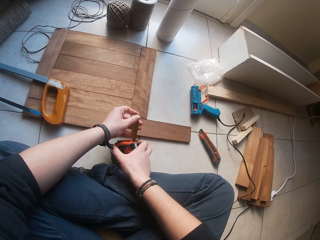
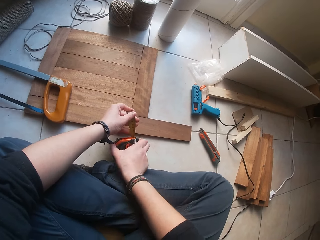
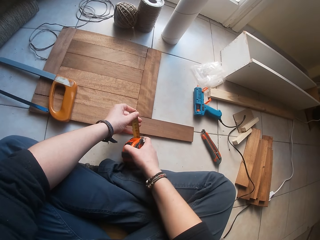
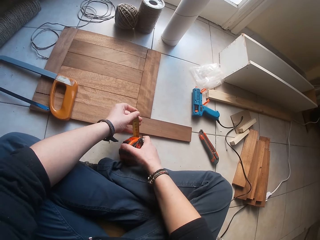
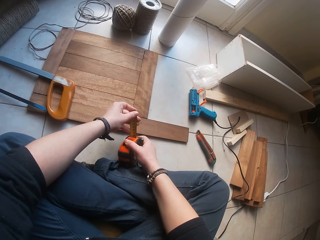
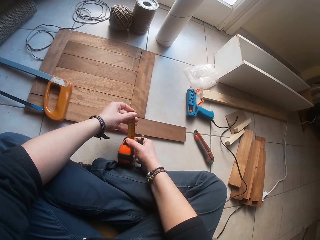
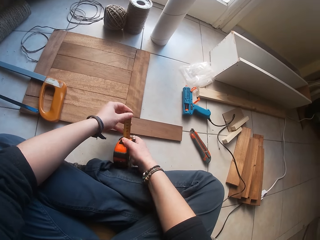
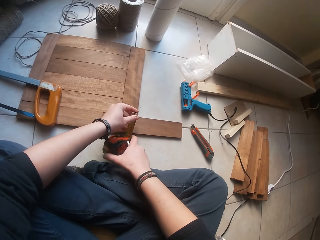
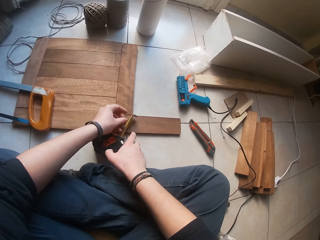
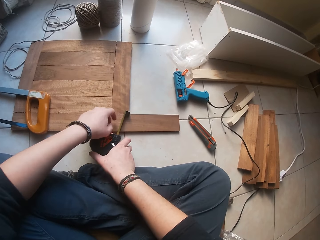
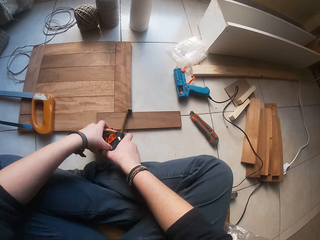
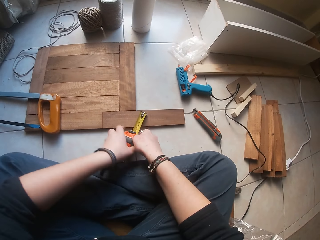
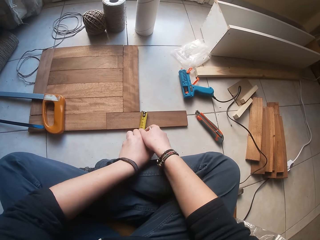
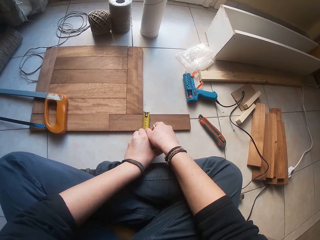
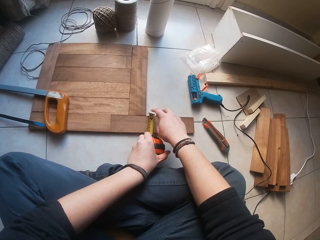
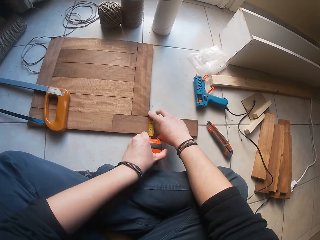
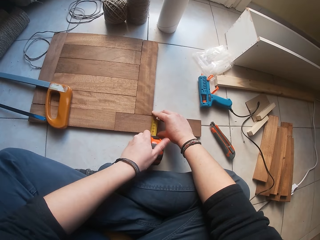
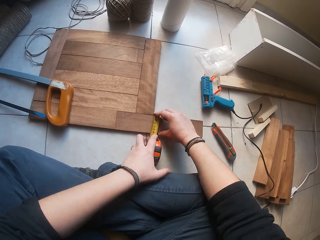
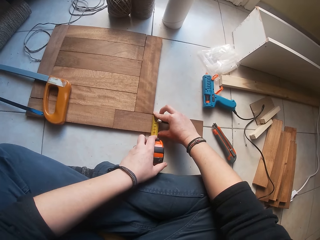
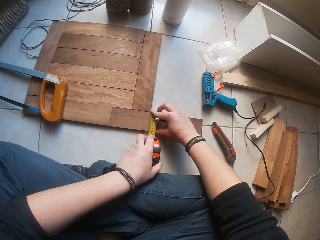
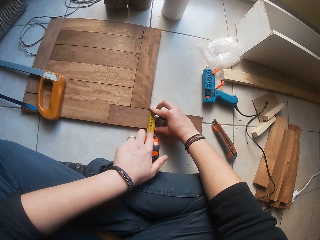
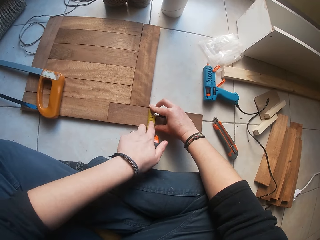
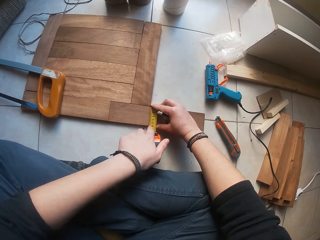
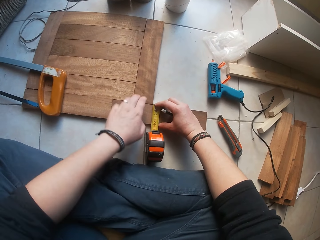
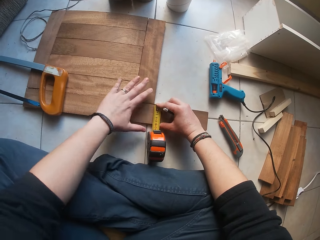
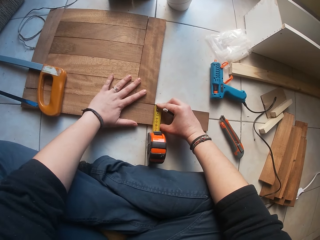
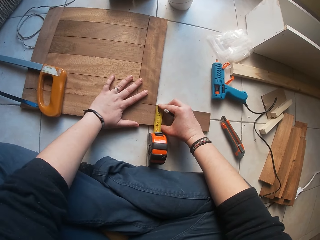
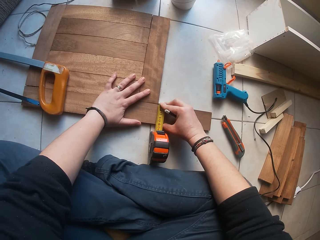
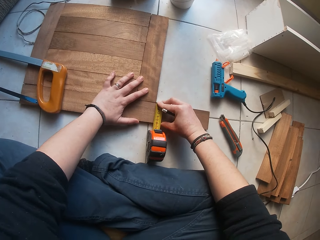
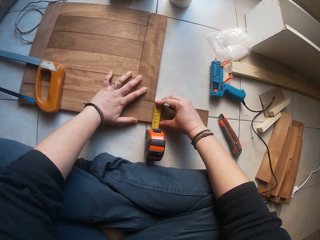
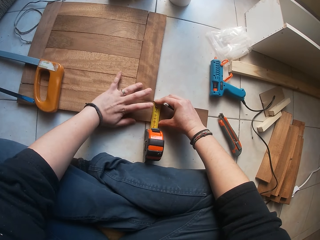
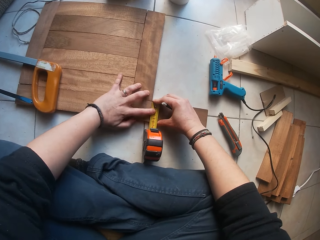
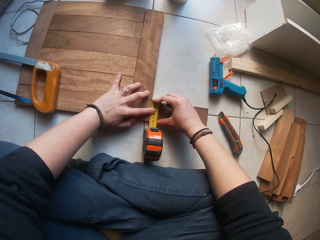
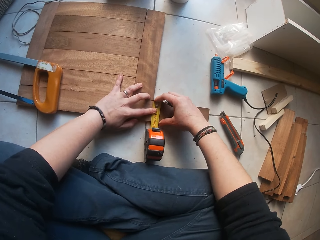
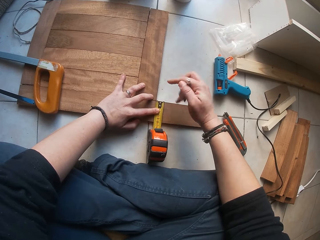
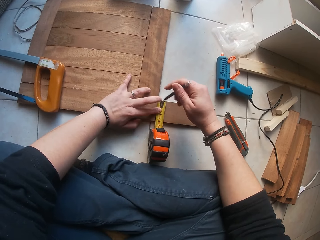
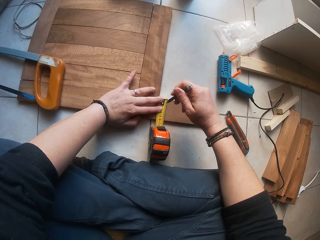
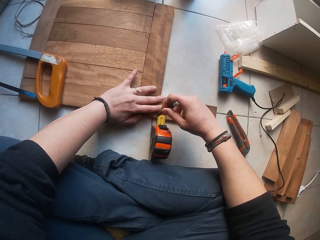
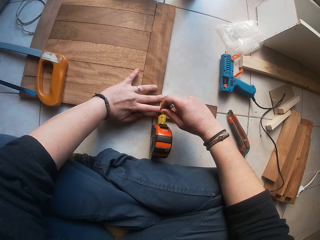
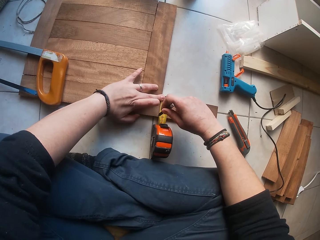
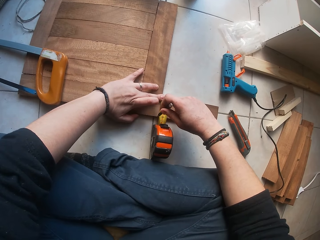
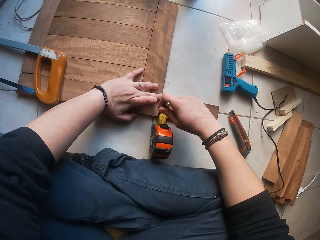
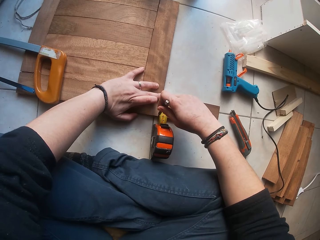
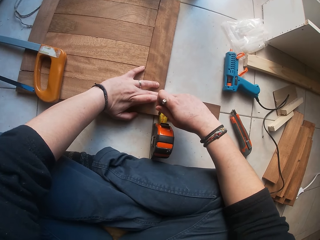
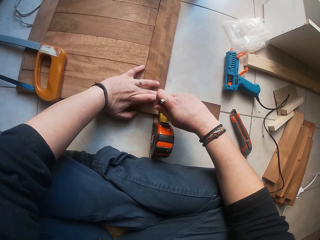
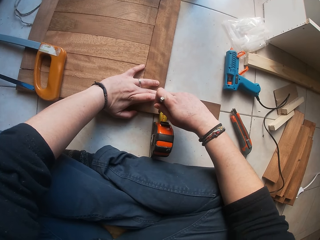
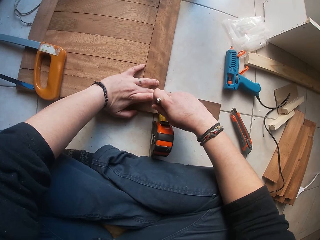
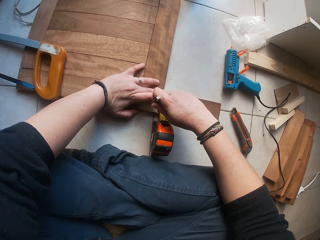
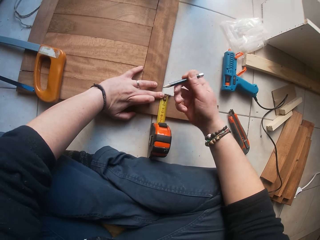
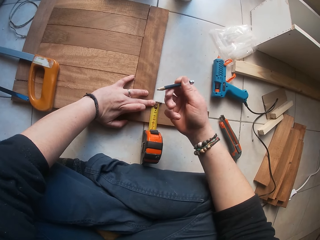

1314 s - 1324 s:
The camera wearer marks the wood.

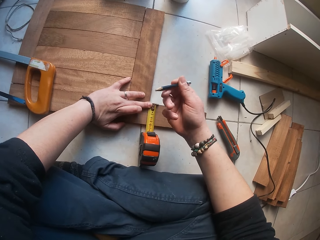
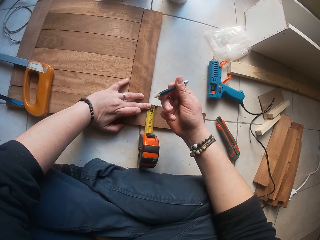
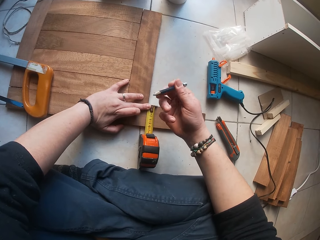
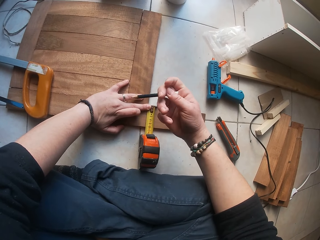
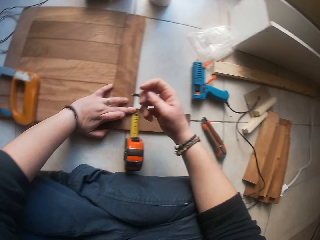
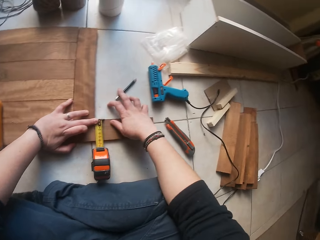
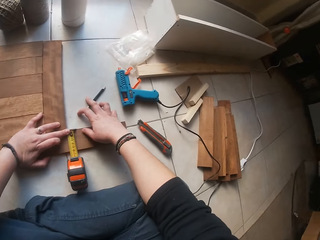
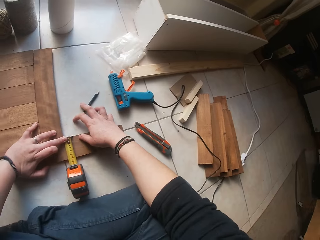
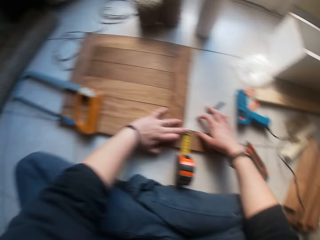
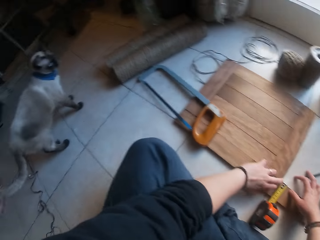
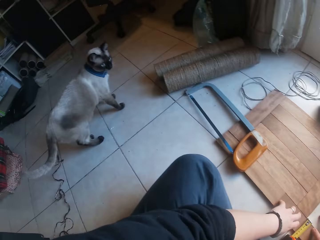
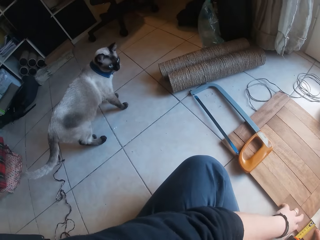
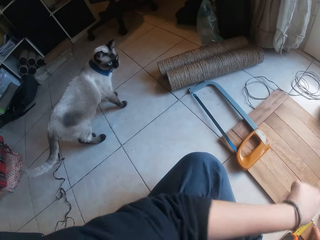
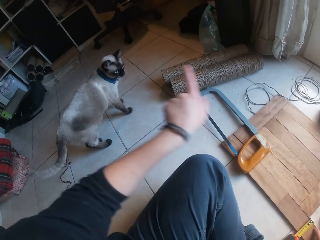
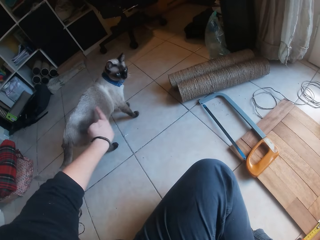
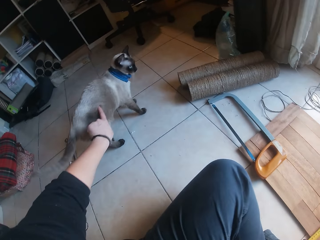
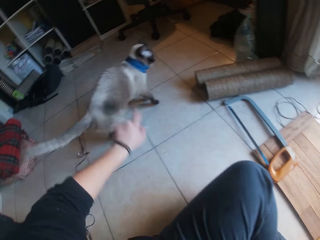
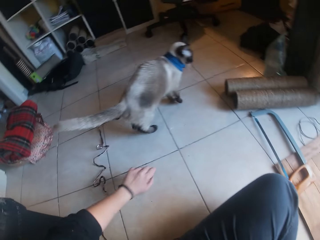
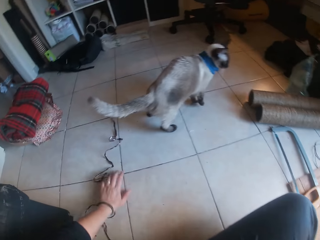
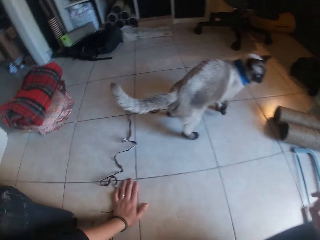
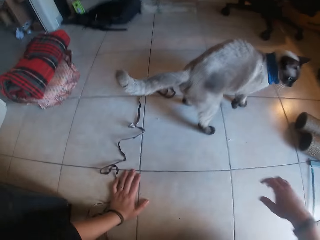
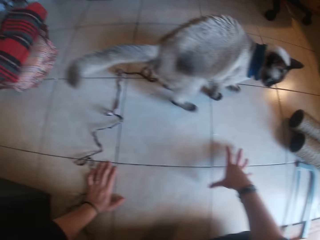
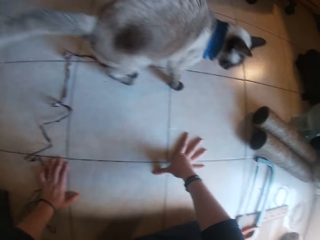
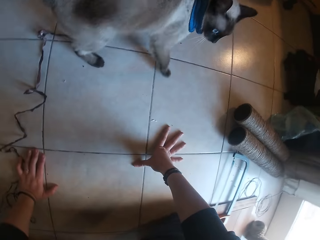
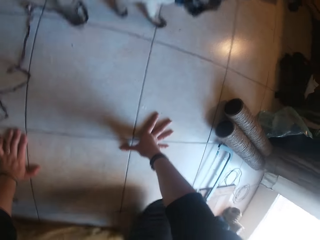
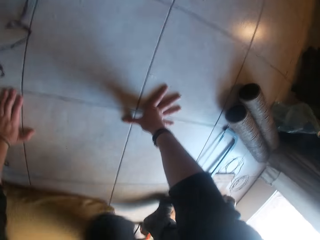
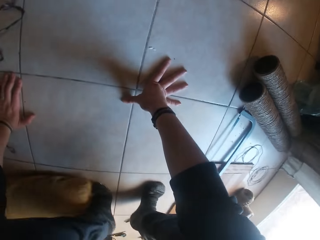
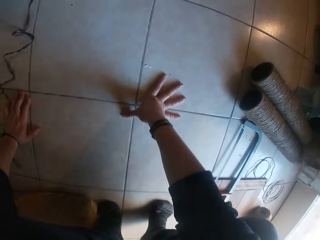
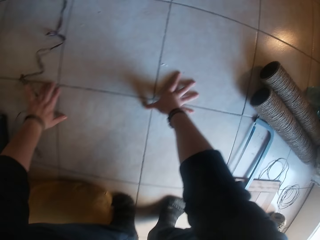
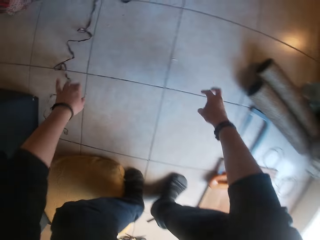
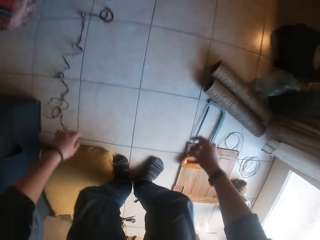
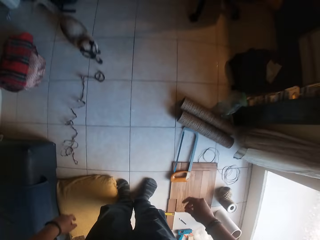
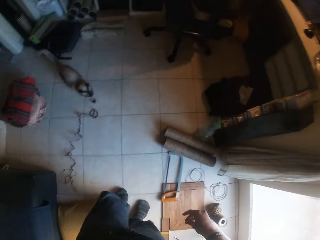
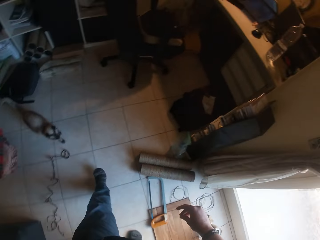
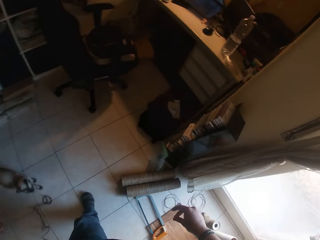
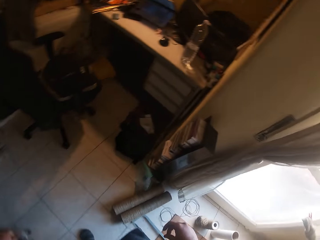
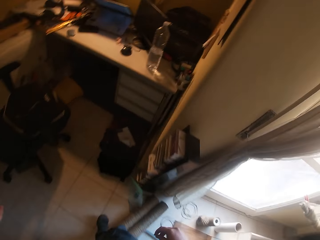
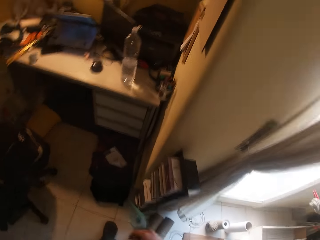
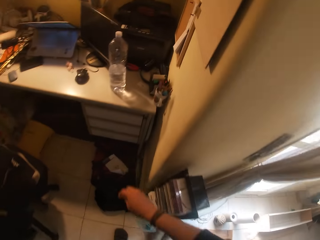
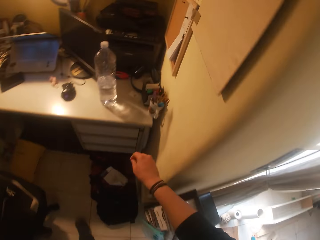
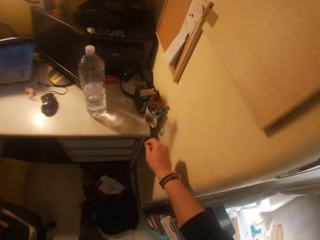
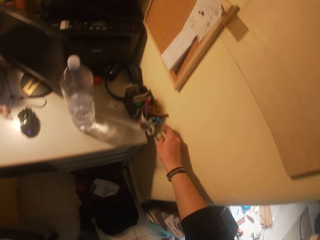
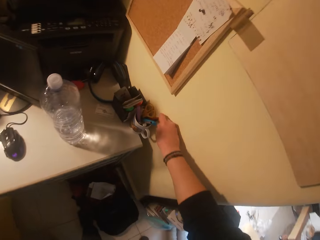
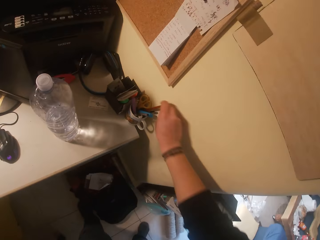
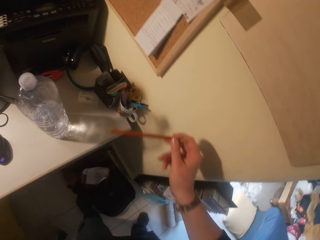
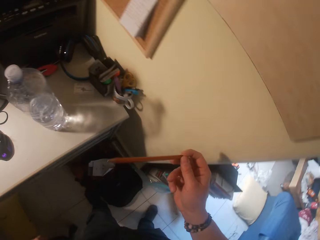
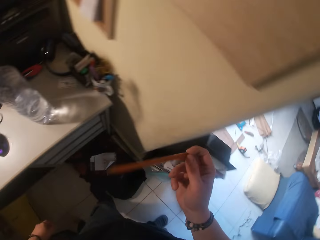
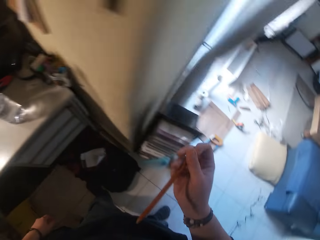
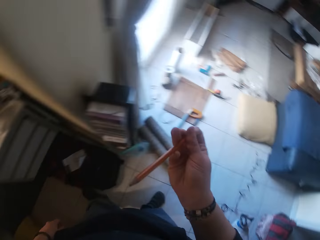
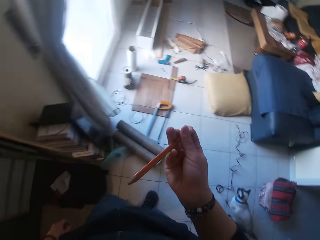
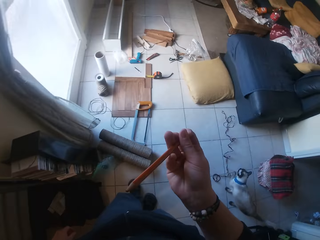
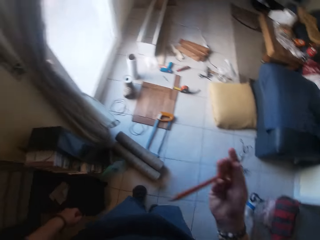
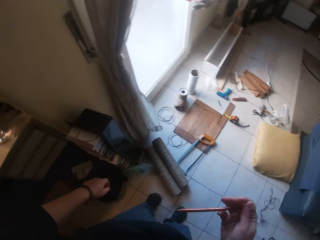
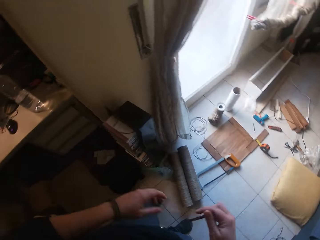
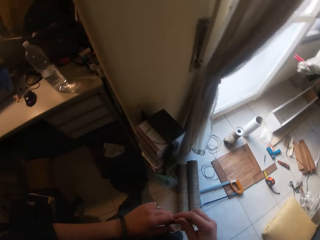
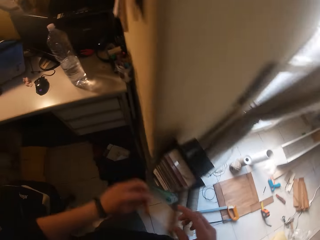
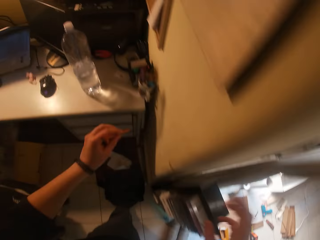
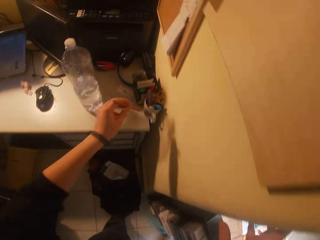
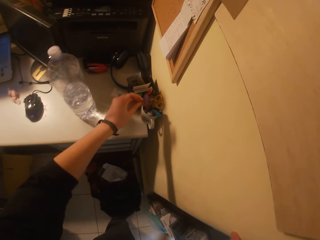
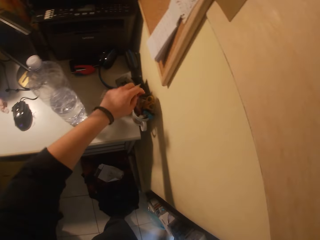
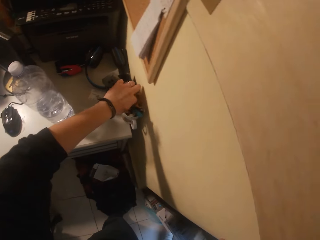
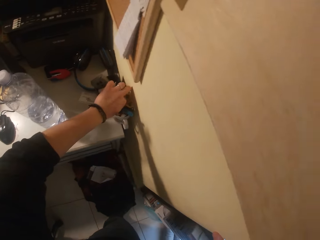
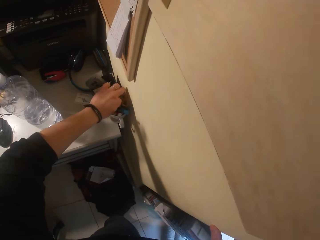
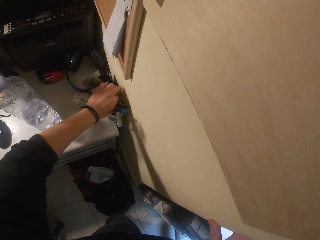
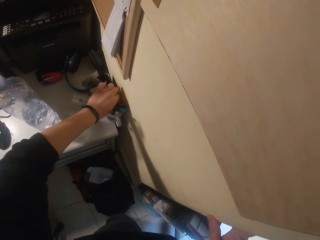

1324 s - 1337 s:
The camera wearer holds the paper. They look around. They point at the cat. They move around. They stand up. They walk around. They pick up the pencil. They walk around.
